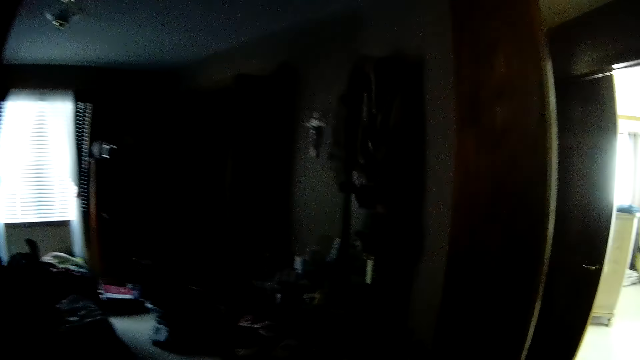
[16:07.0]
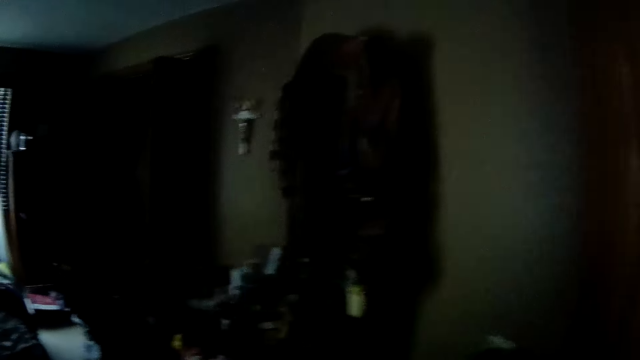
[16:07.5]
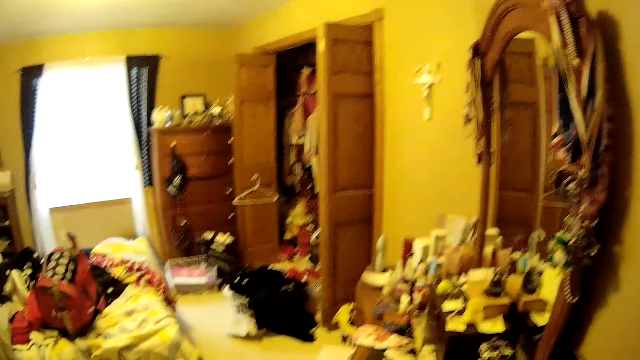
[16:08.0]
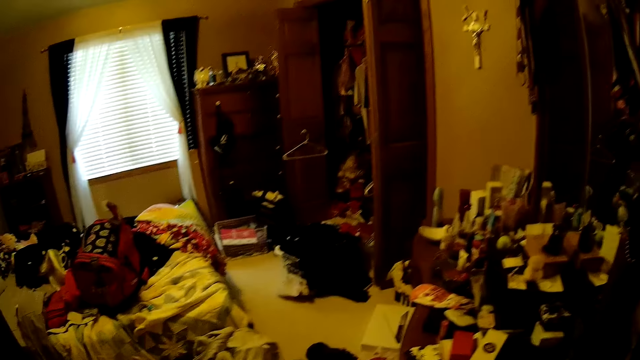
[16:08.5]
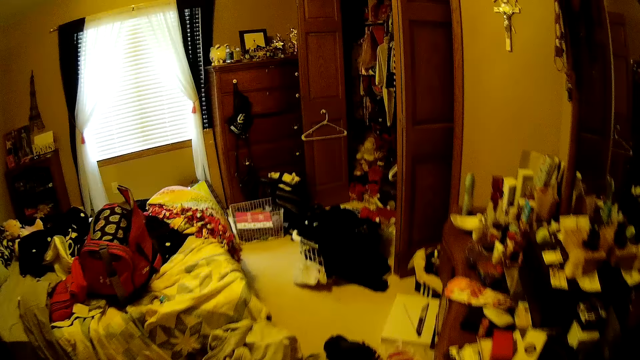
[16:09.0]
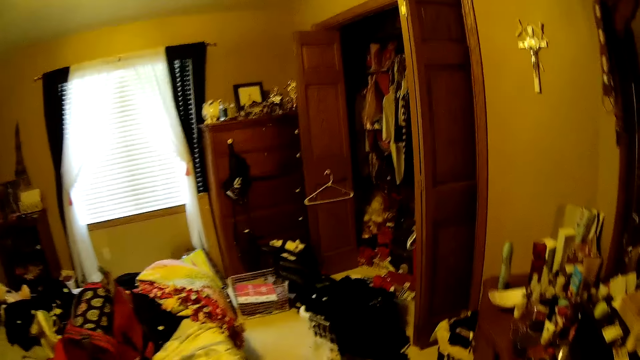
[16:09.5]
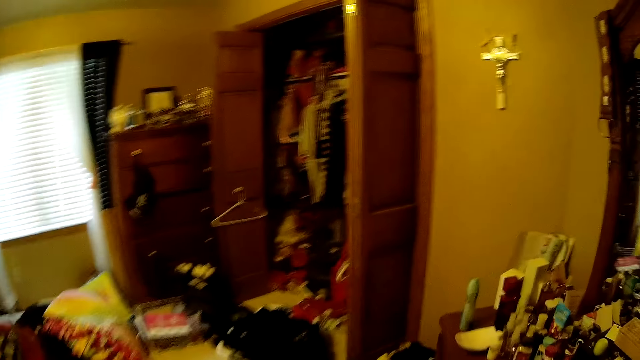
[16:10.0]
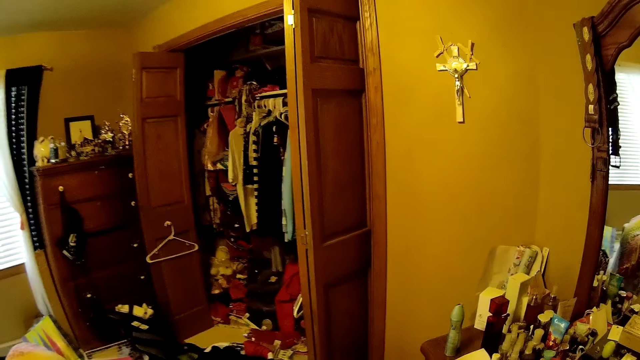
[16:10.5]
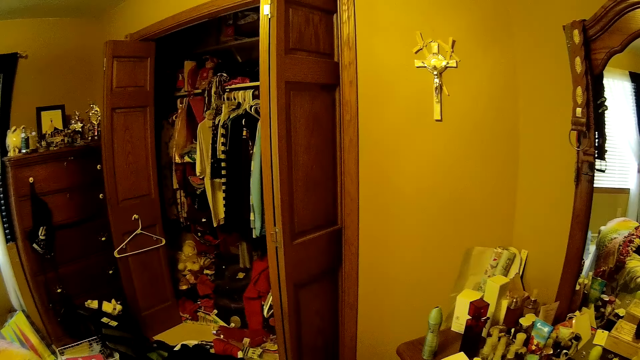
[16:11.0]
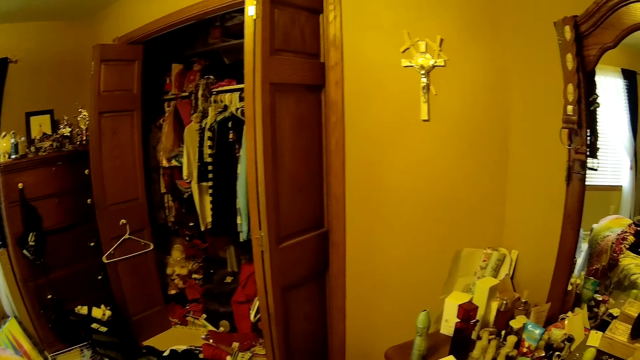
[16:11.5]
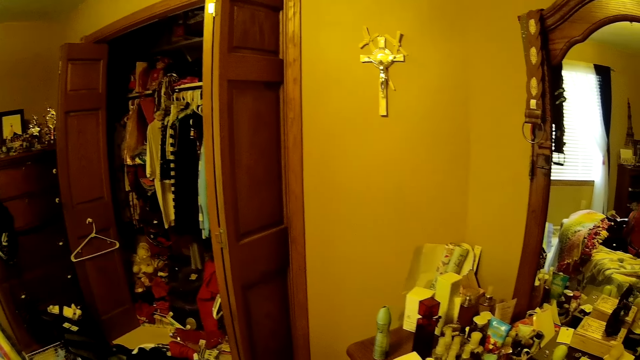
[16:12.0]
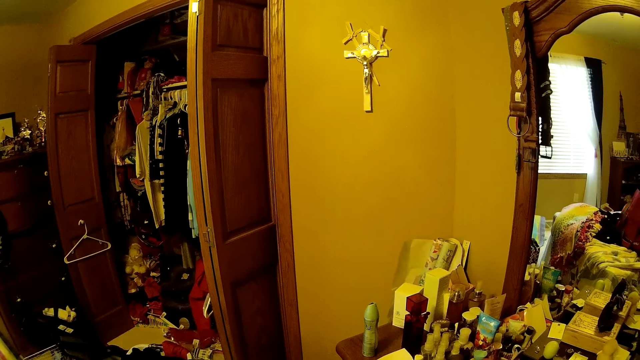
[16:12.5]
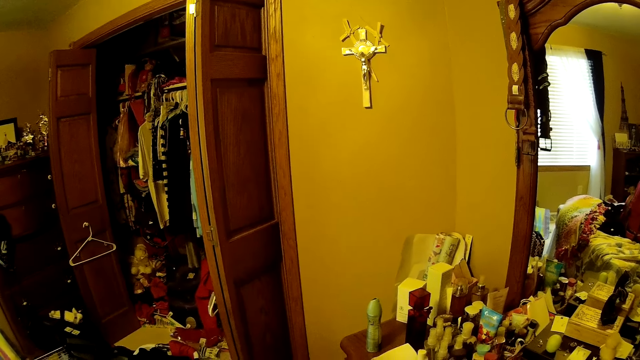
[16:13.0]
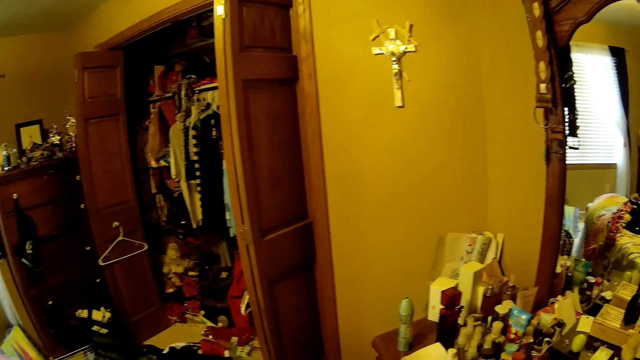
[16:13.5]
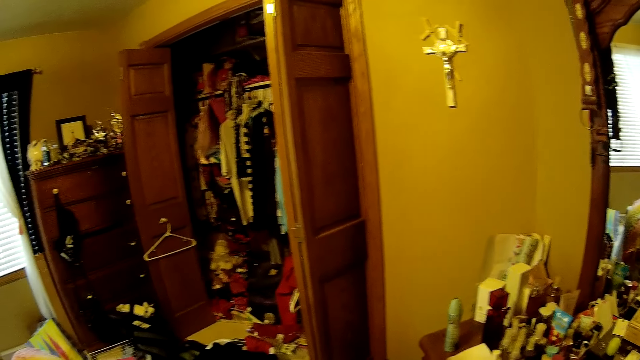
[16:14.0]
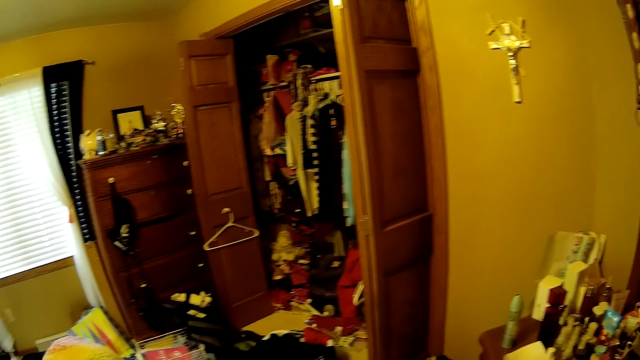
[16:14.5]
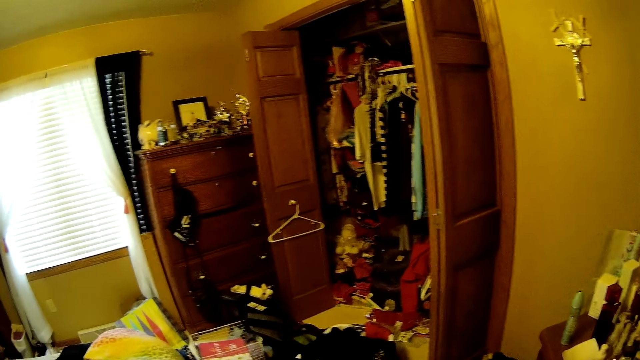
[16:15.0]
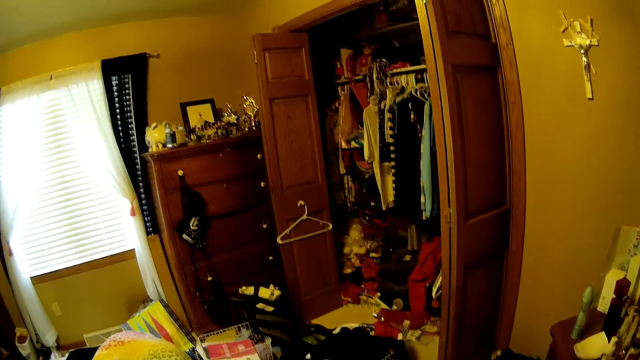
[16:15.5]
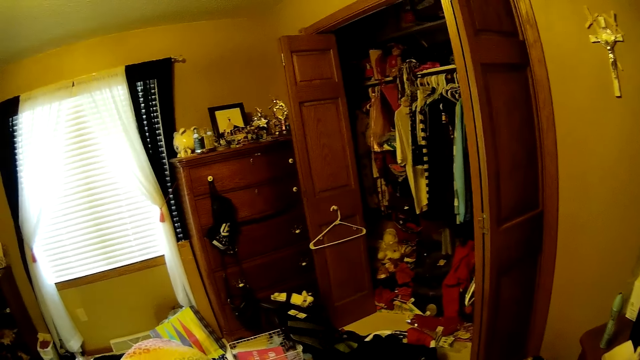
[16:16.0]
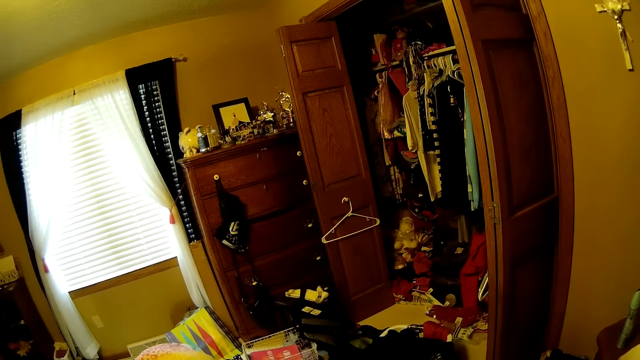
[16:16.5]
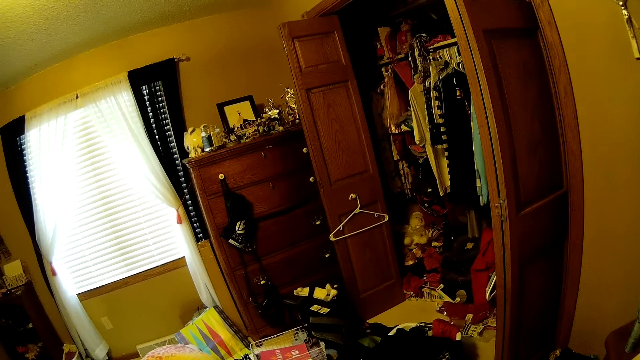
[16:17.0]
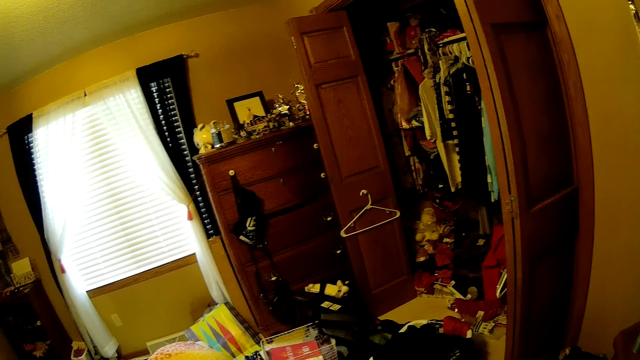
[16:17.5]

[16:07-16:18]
The camera wearer walks into the bedroom. They switch on the light. They look around.

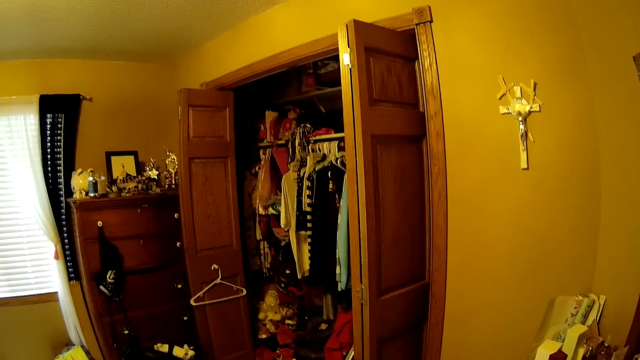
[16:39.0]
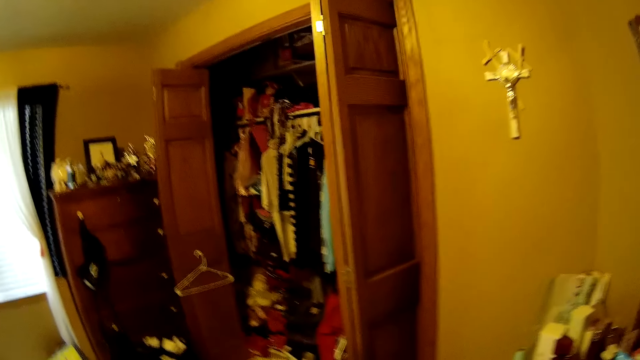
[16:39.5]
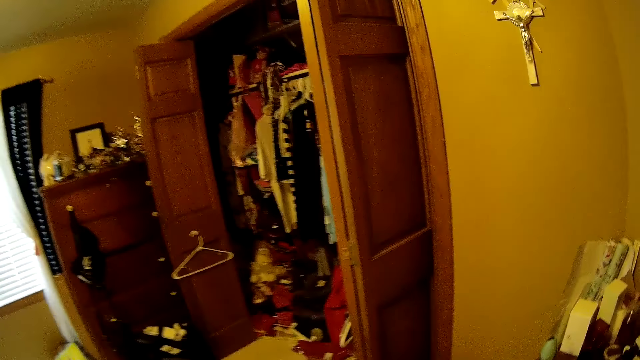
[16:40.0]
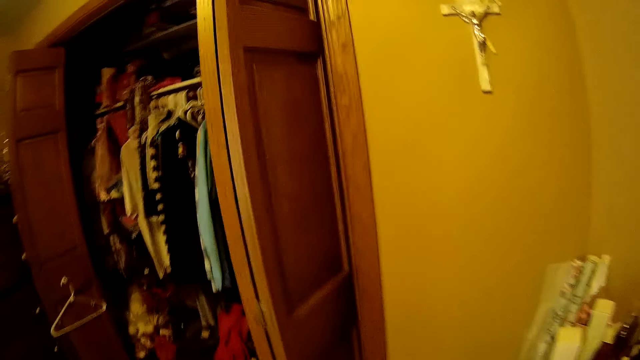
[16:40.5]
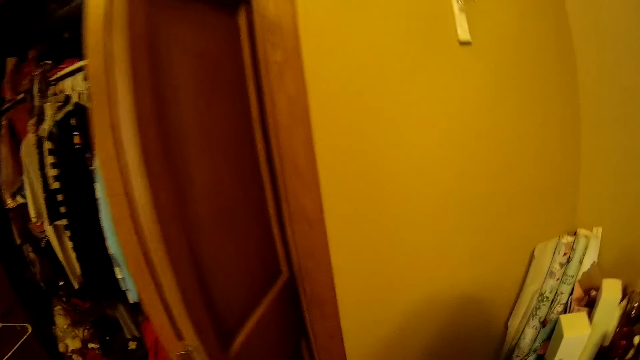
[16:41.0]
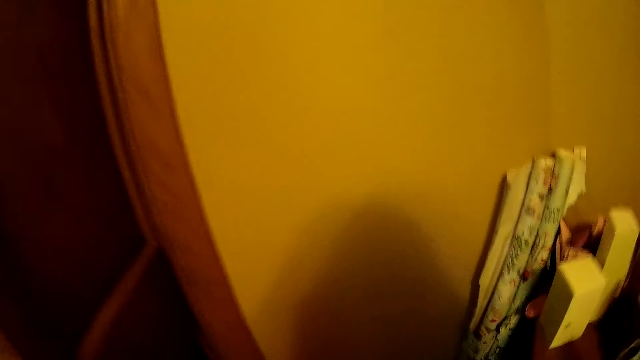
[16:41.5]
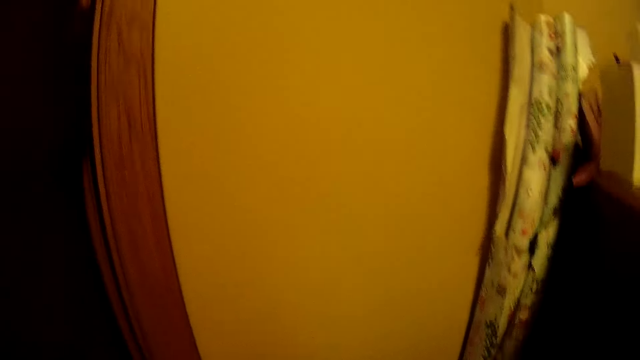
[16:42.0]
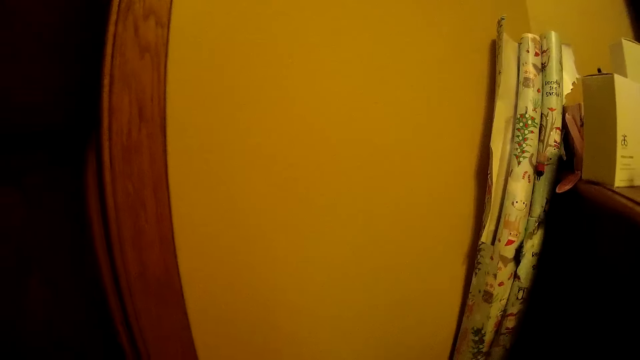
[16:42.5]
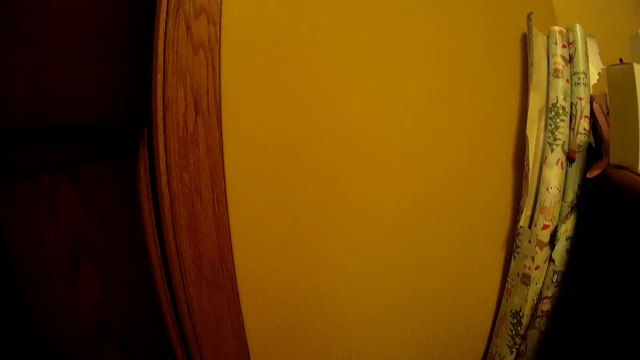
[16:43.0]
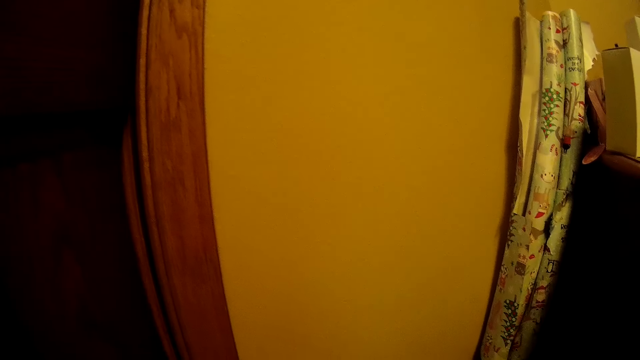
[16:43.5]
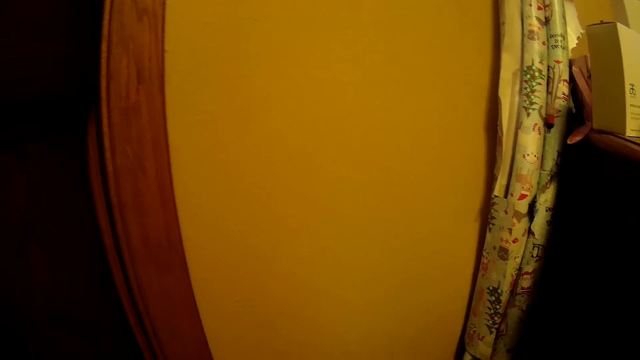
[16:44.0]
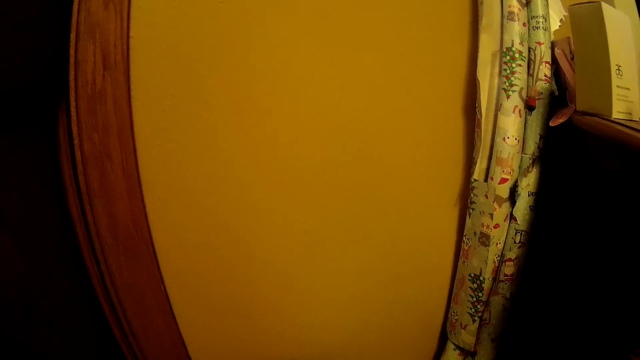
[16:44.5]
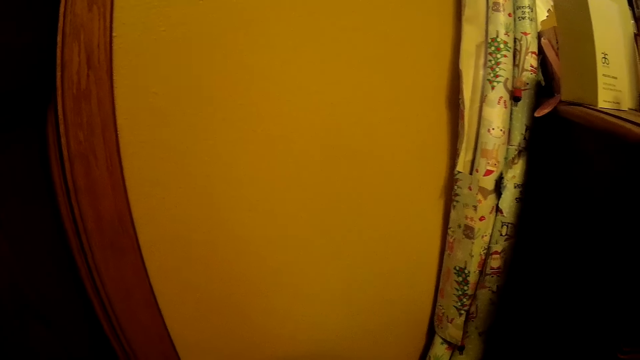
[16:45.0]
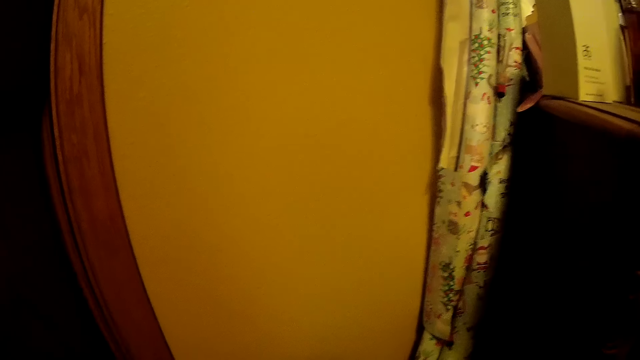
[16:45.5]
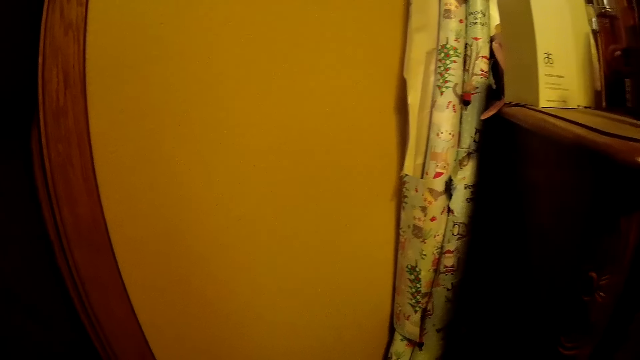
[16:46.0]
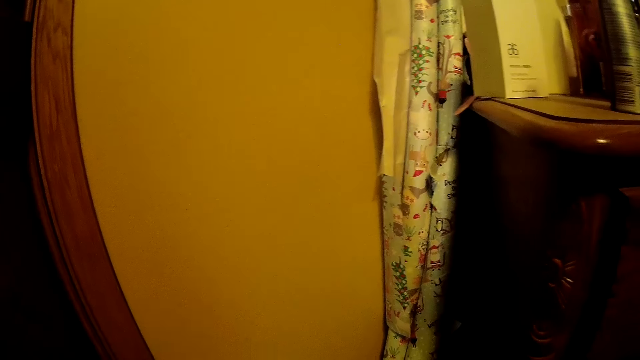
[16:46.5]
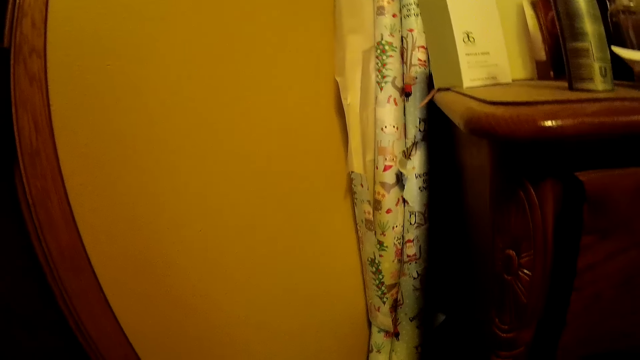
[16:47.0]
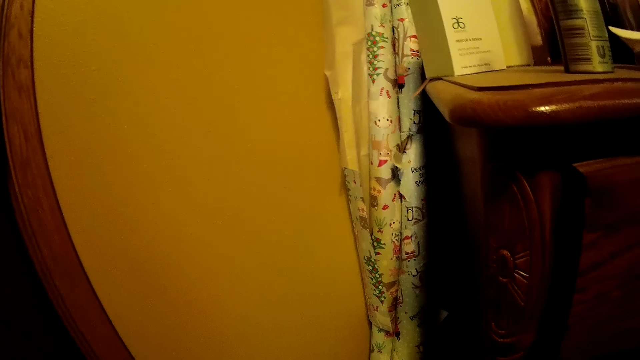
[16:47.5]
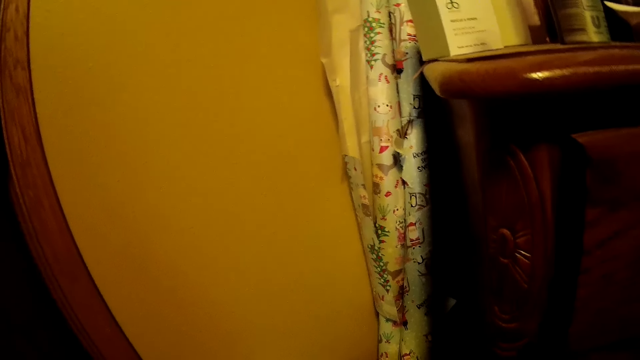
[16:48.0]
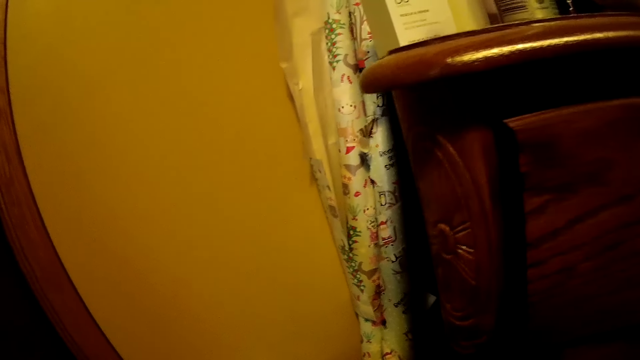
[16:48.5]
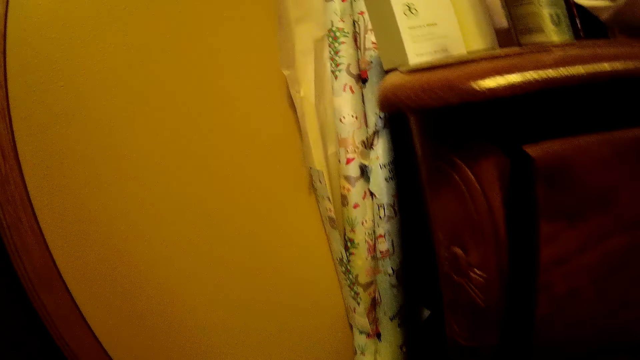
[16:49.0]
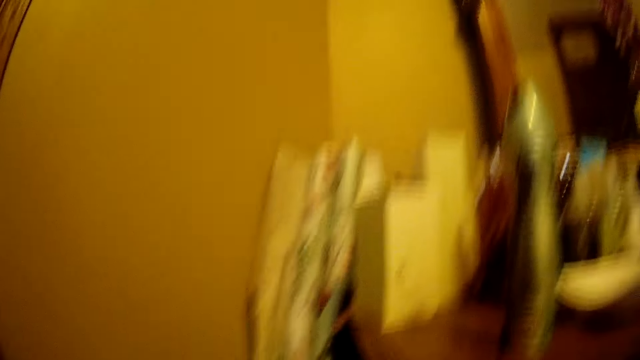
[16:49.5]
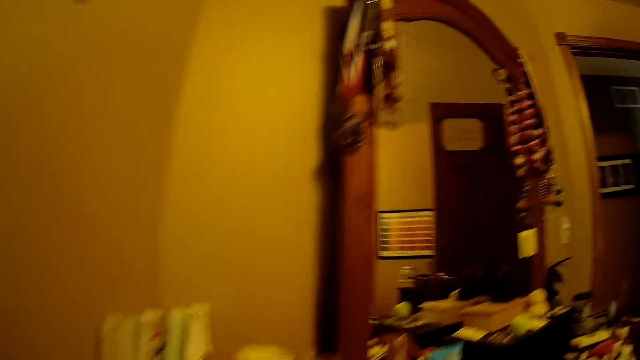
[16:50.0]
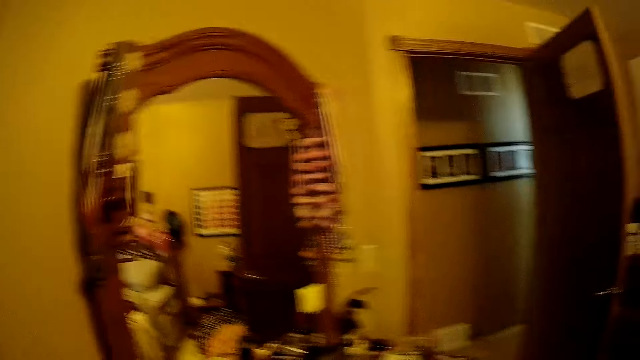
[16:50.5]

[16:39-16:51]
The camera wearer walks toward the wardrobe. They look around.
